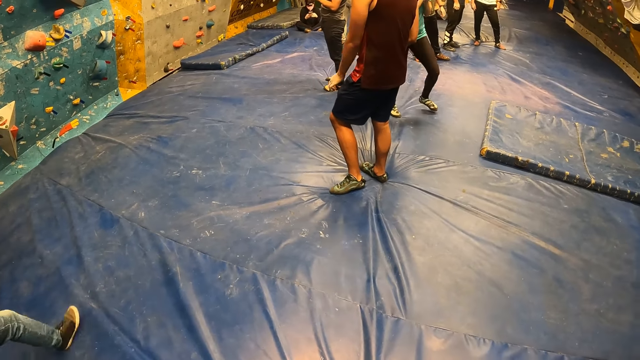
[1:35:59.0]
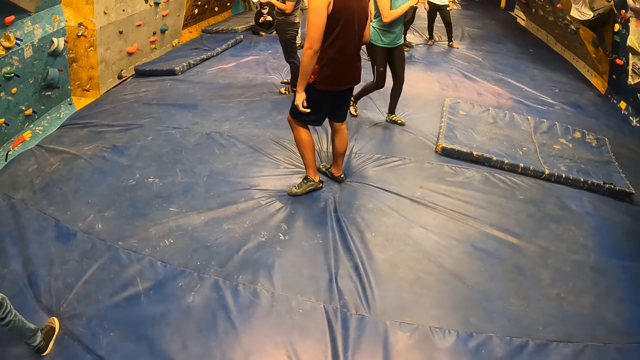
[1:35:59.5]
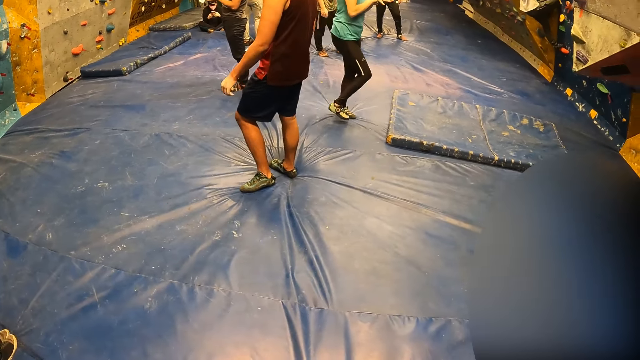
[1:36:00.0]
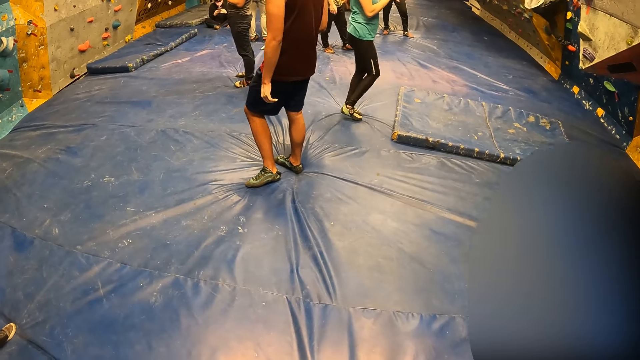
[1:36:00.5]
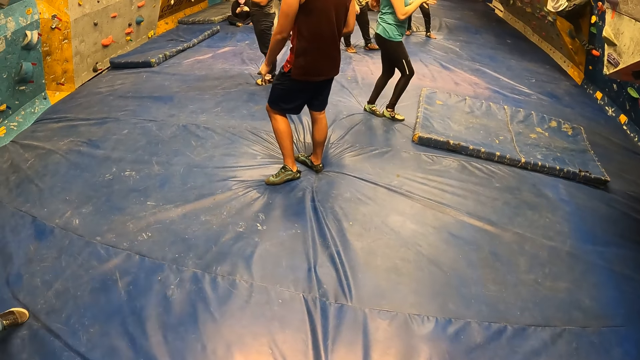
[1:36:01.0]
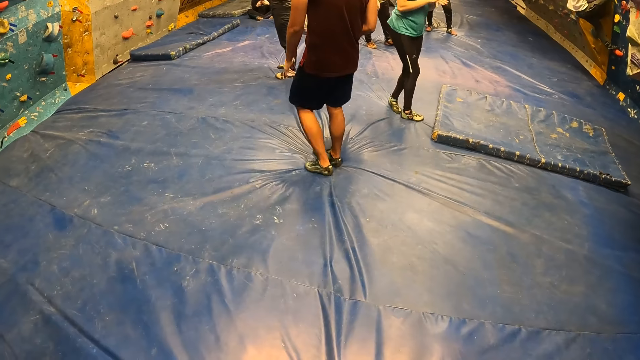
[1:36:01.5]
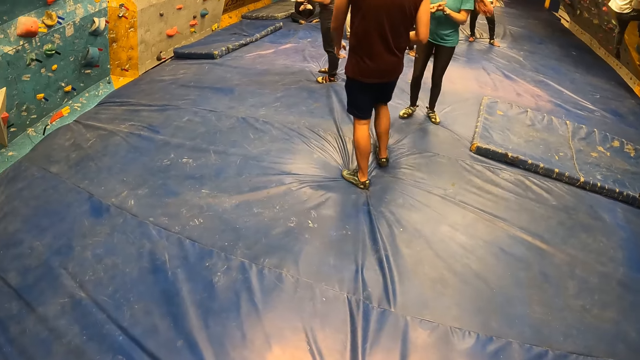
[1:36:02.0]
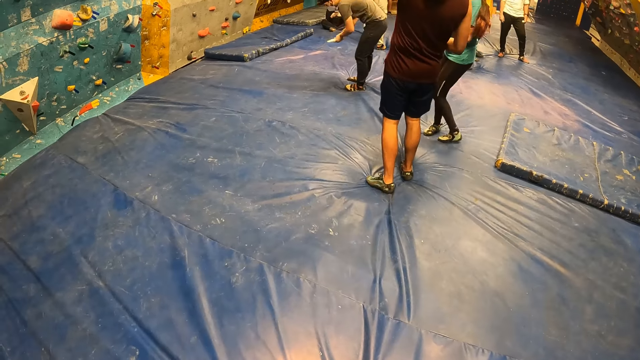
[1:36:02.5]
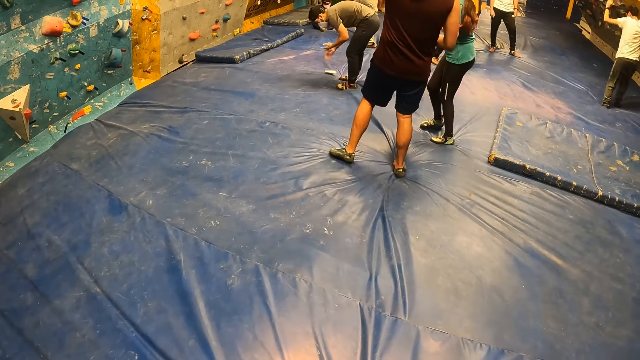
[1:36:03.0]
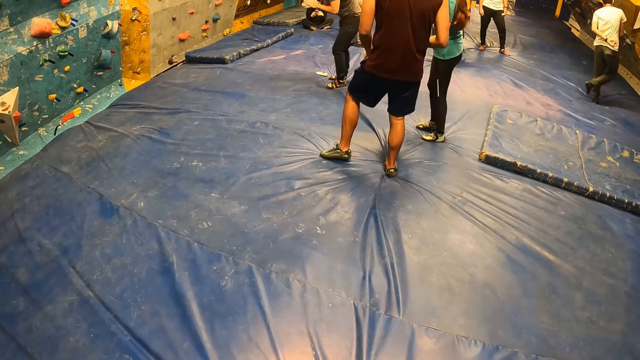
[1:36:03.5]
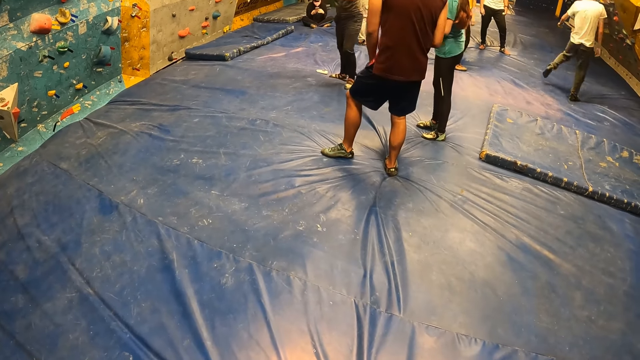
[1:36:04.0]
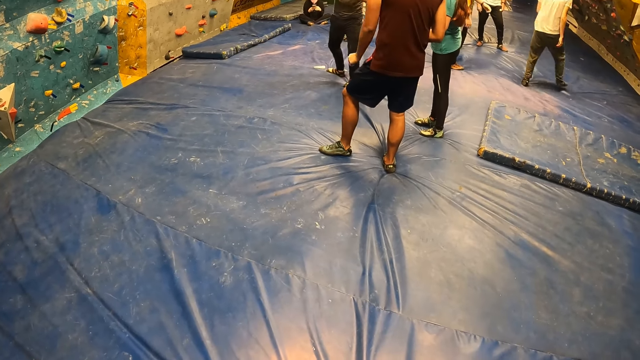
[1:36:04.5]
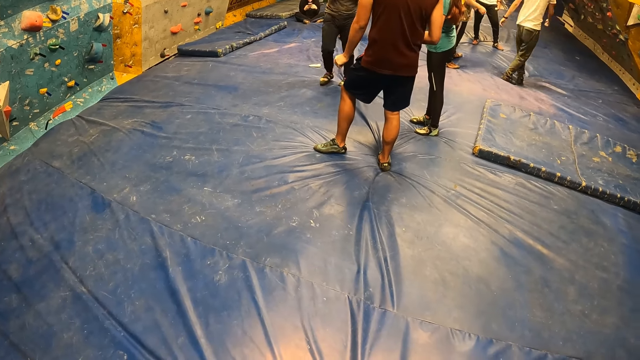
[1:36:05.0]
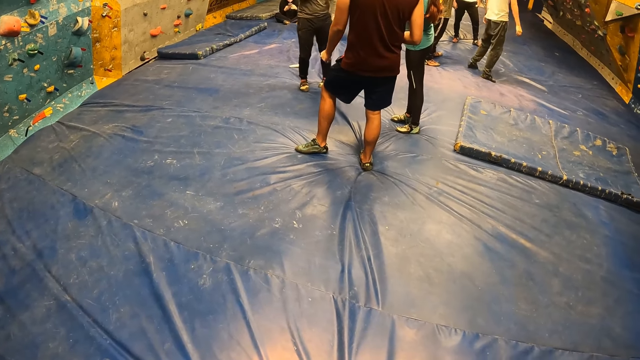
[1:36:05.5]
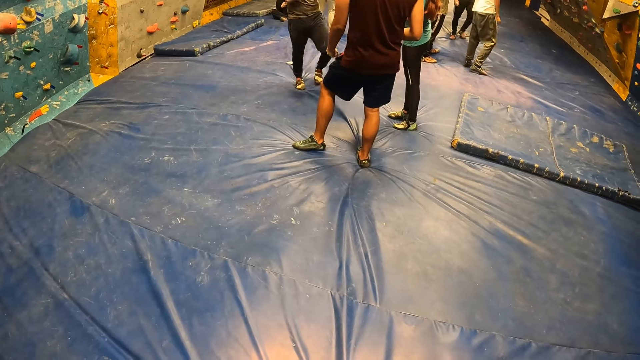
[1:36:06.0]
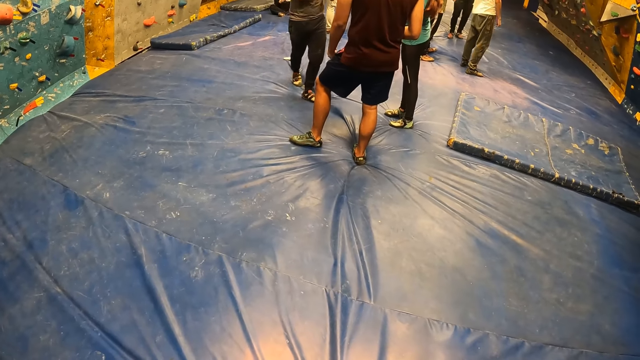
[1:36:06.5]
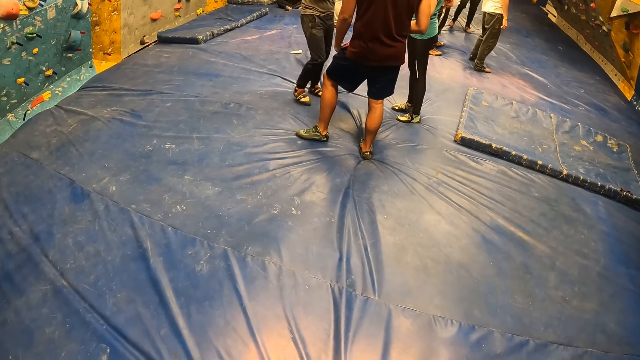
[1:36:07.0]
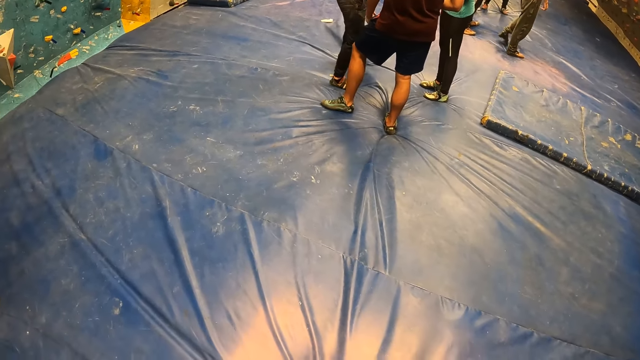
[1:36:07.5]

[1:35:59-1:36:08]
A person rubs the hand. Another person puts the paper down.

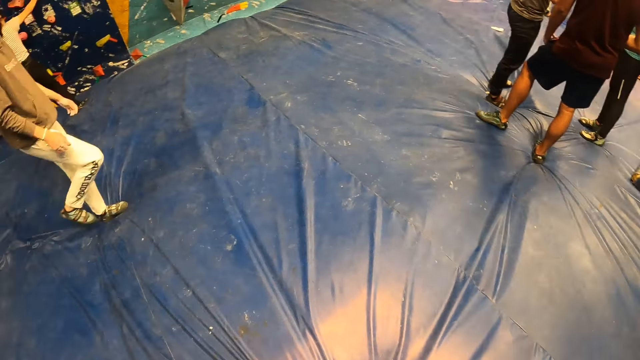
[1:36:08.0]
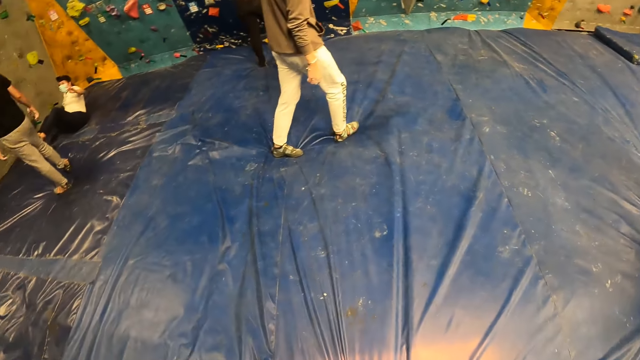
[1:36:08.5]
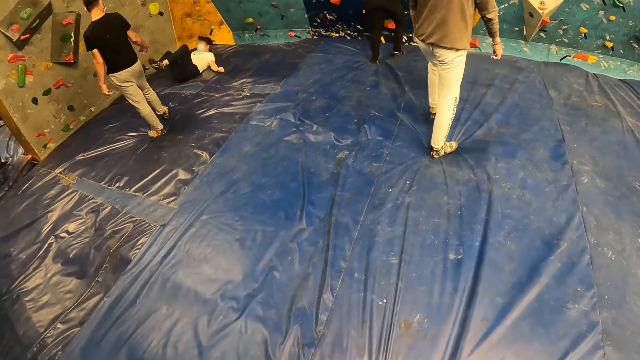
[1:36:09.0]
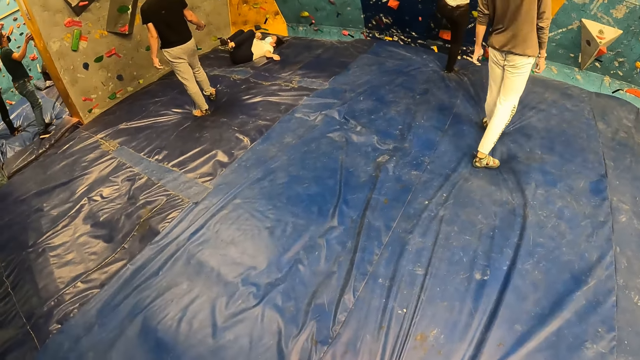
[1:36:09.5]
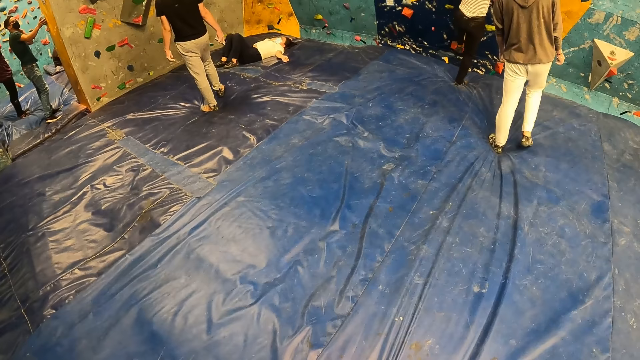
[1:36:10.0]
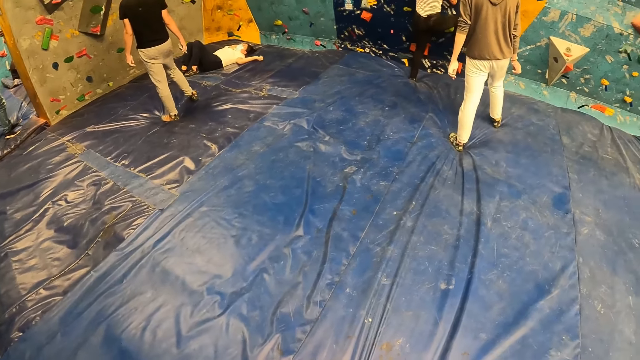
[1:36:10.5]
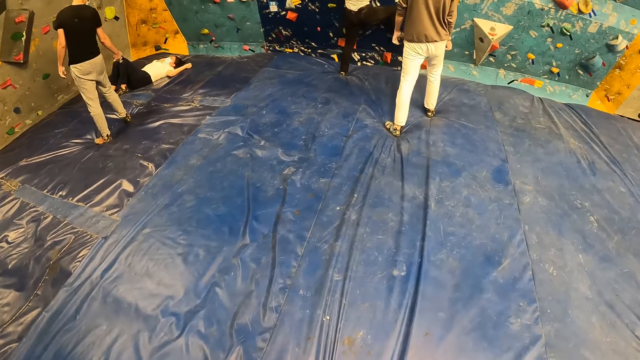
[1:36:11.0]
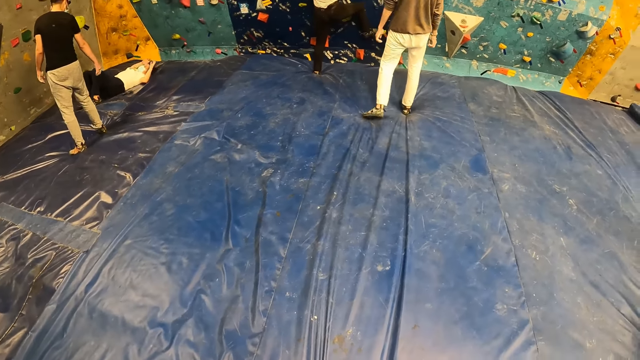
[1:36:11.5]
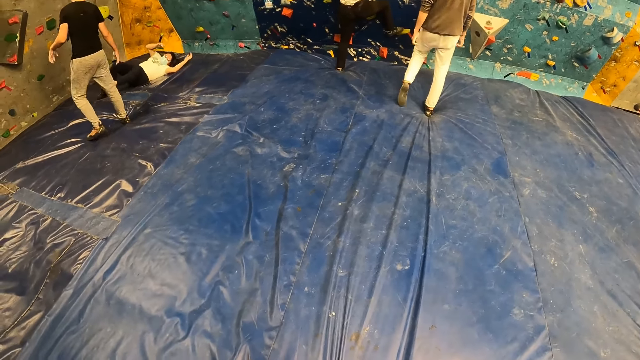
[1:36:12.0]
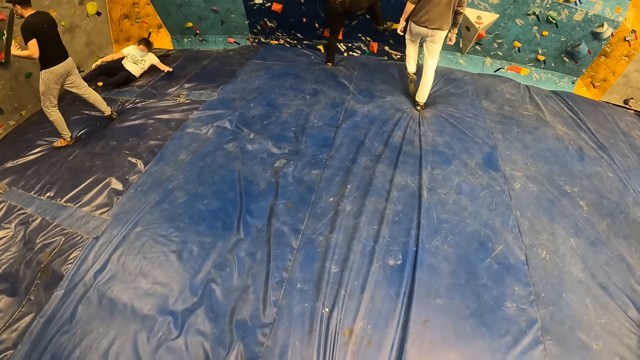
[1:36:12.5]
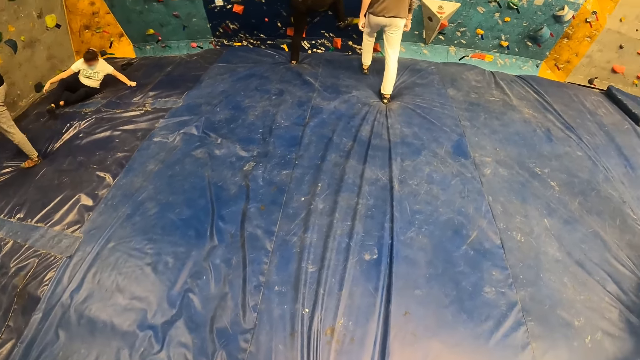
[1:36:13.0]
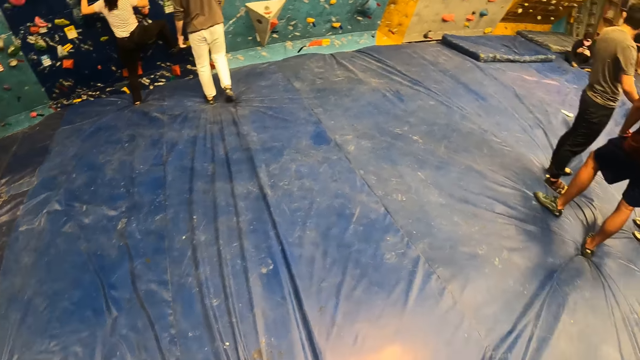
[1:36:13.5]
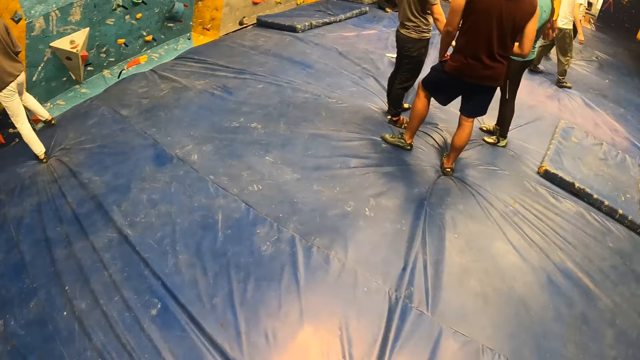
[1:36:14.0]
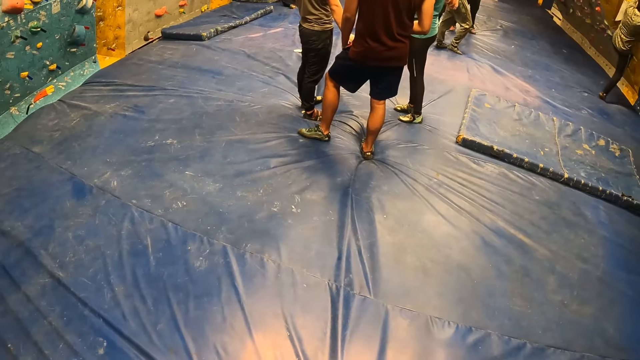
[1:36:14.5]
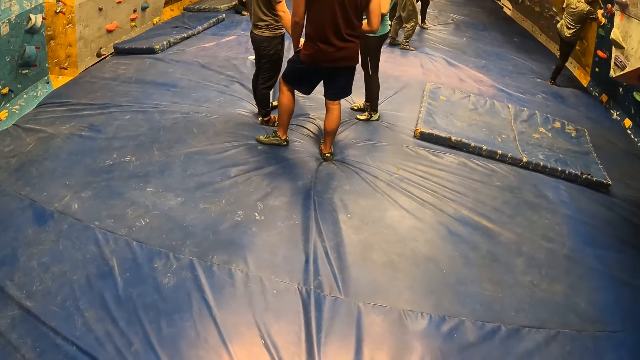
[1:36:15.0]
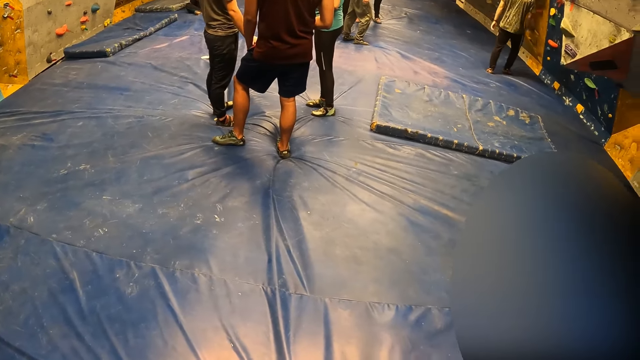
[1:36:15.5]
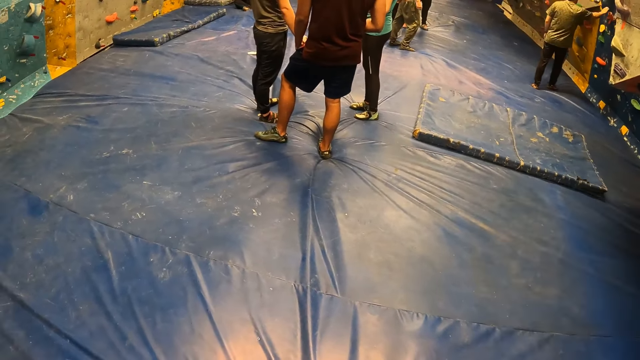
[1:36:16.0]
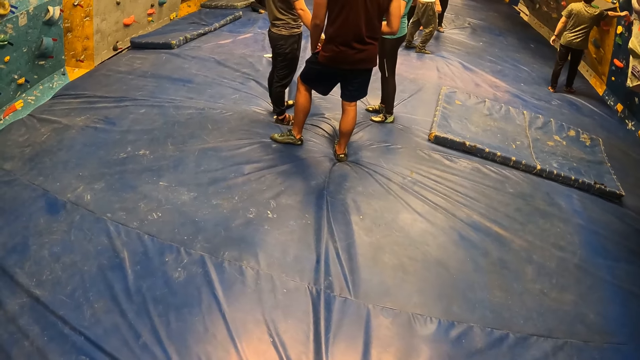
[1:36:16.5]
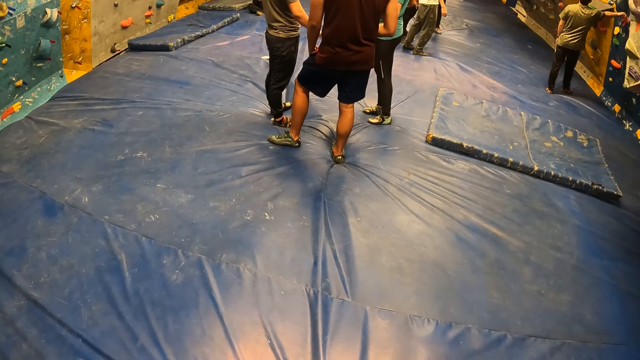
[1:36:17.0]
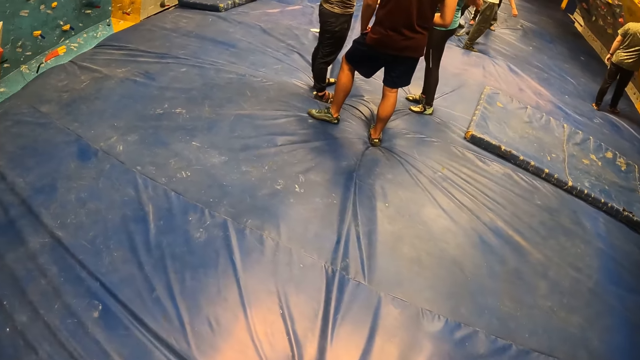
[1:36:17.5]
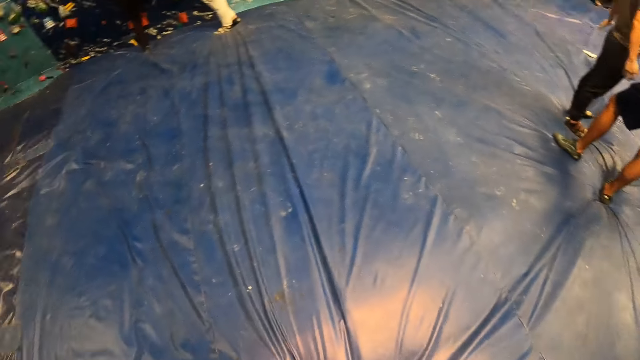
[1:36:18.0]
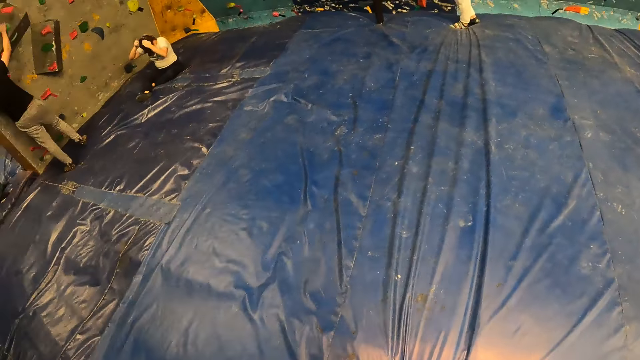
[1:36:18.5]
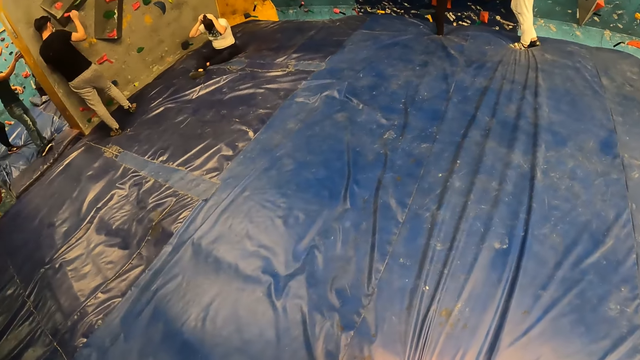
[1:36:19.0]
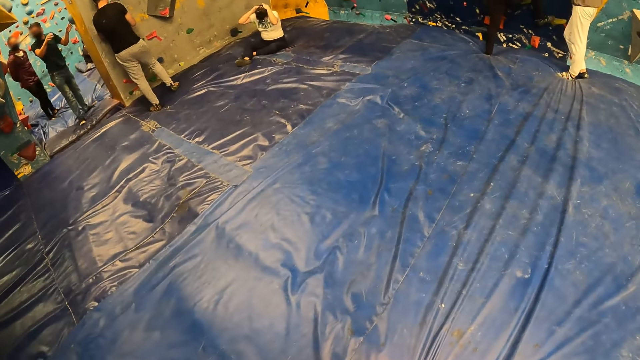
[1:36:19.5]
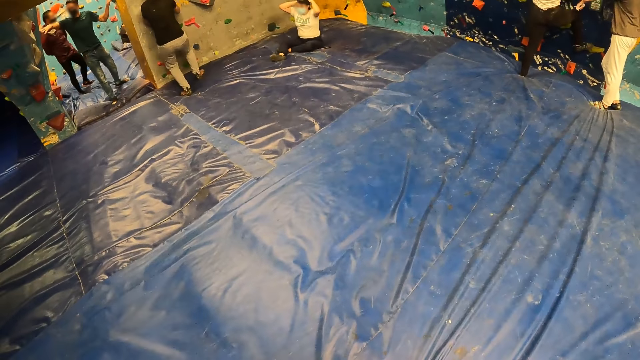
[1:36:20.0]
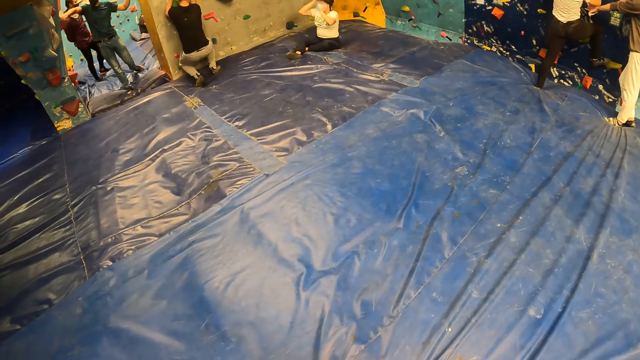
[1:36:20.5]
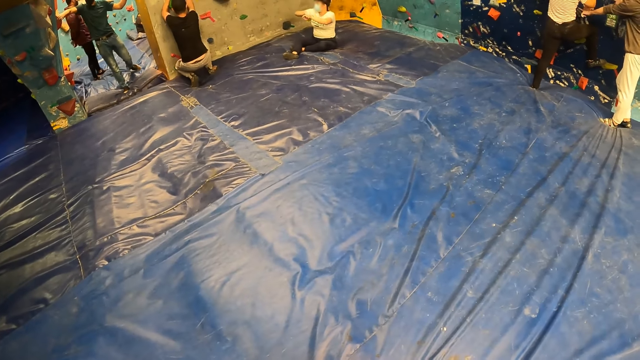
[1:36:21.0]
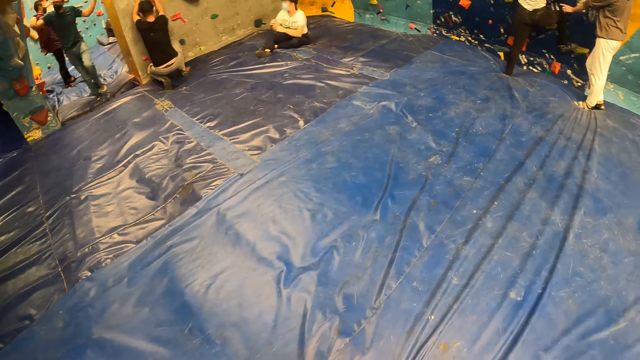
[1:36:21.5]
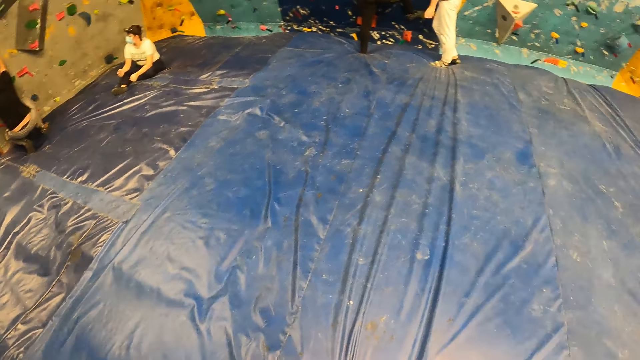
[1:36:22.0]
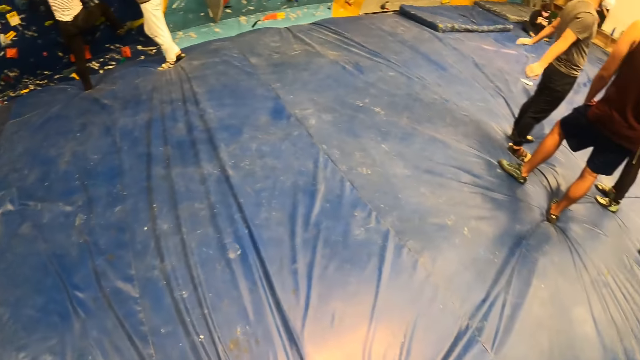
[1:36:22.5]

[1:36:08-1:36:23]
A person lies on the floor. Another person drops the phone on the floor. A third person moves from the wall. The second person touches the wall. The first person moves the hand on the hair. A fourth person points at the wall. The first person moves the hand from the hair. A fifth person moves the hand to the wall.
